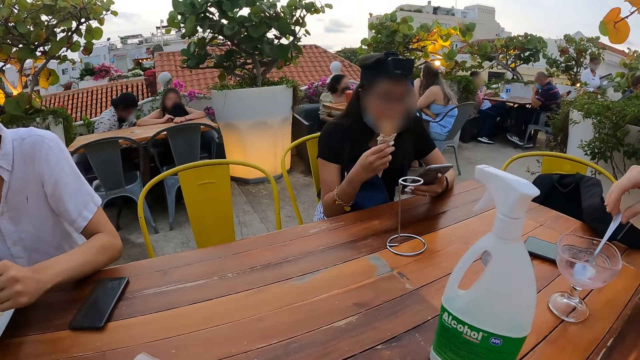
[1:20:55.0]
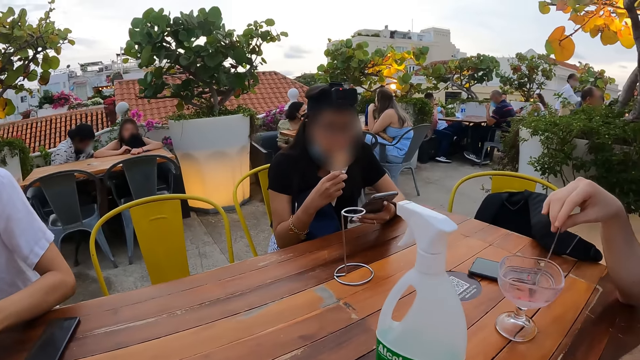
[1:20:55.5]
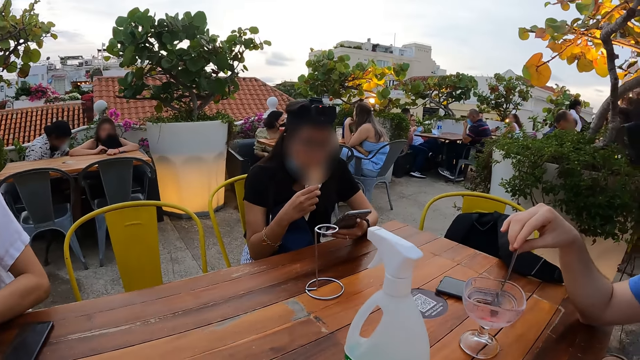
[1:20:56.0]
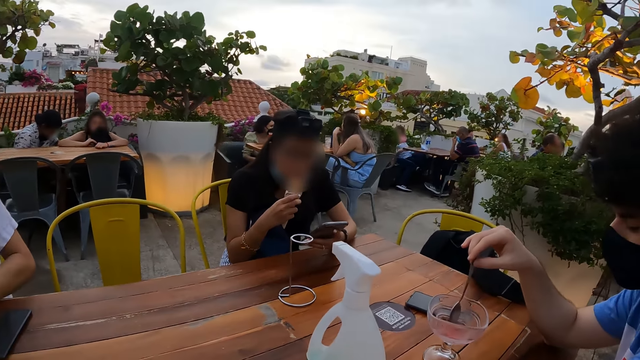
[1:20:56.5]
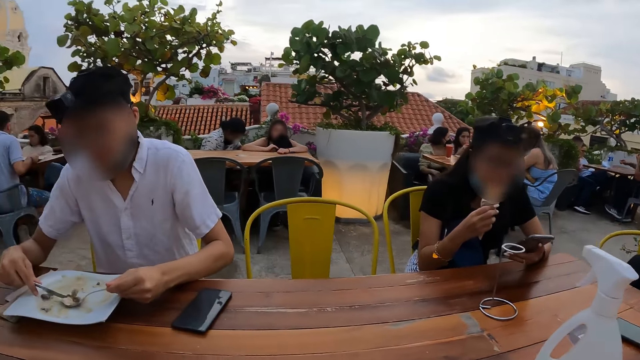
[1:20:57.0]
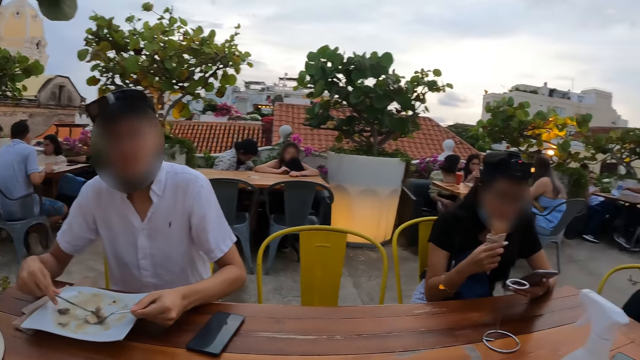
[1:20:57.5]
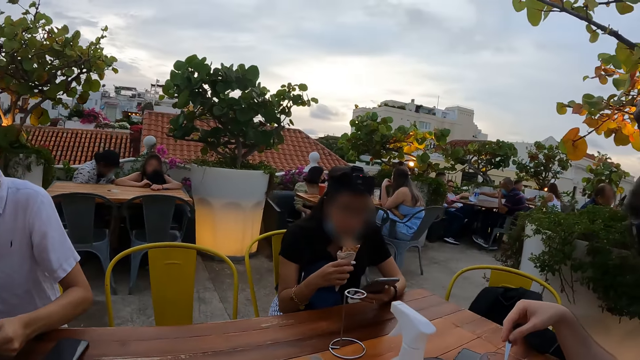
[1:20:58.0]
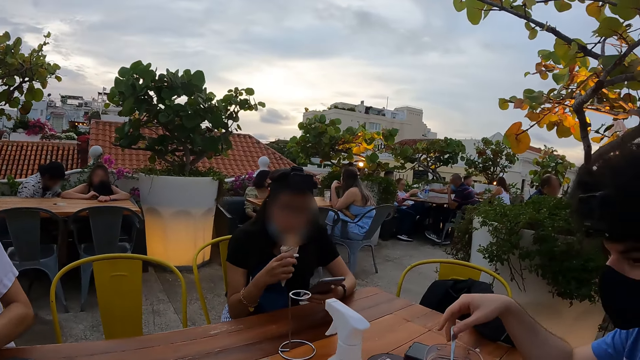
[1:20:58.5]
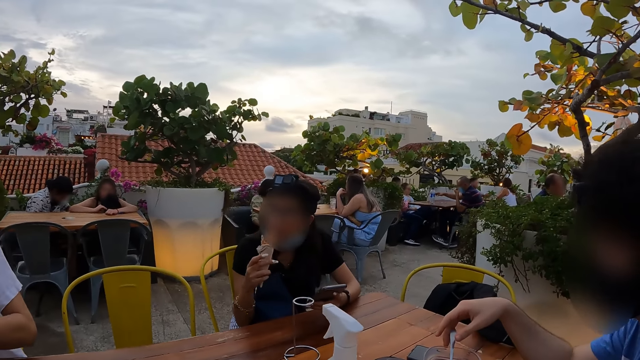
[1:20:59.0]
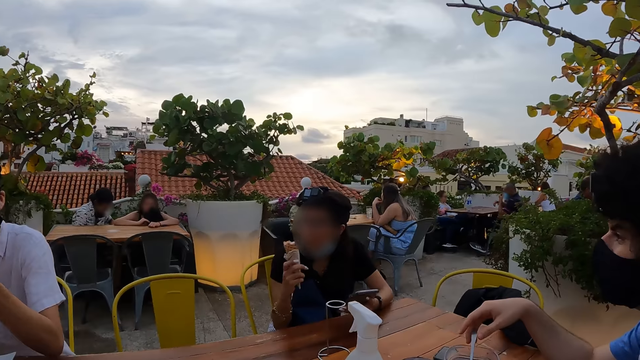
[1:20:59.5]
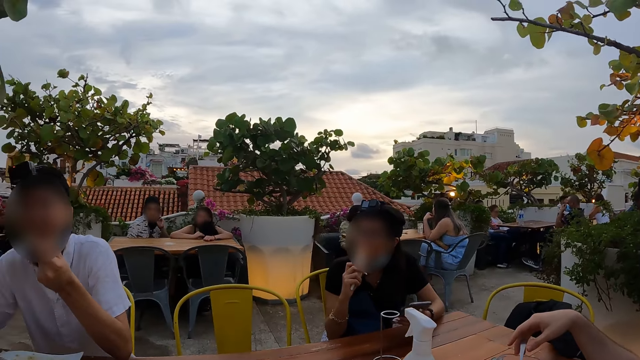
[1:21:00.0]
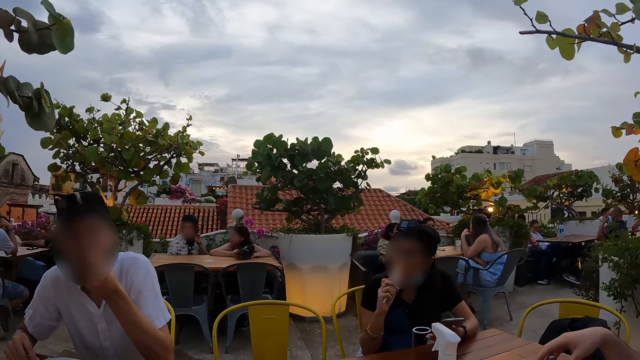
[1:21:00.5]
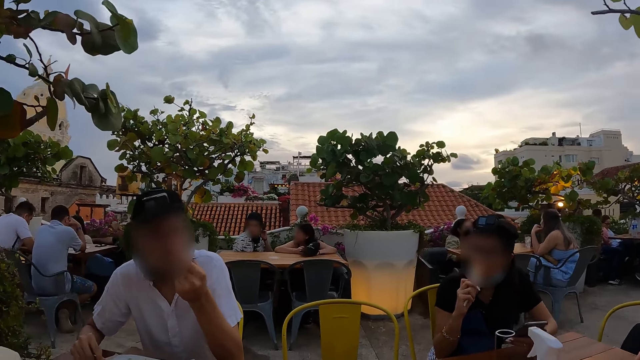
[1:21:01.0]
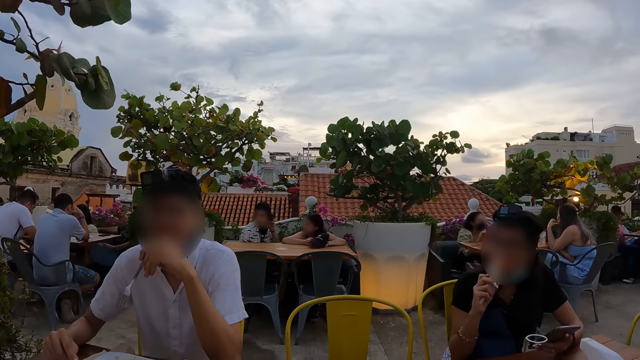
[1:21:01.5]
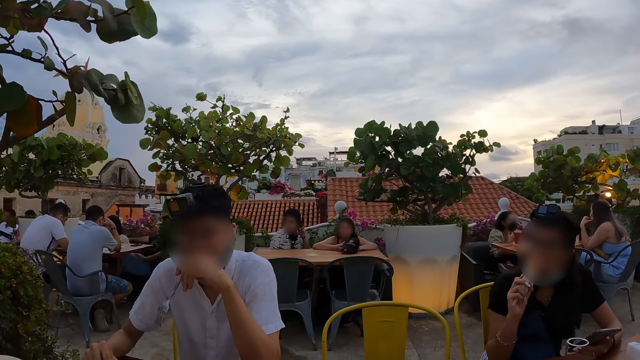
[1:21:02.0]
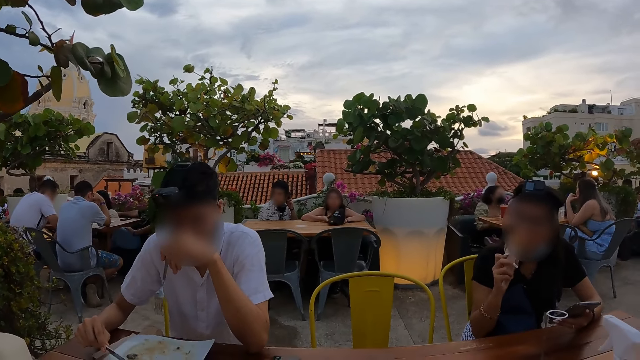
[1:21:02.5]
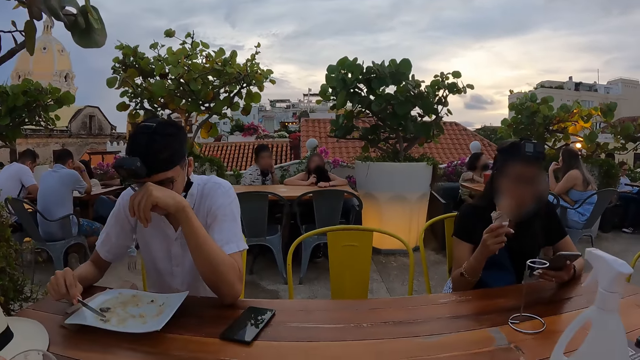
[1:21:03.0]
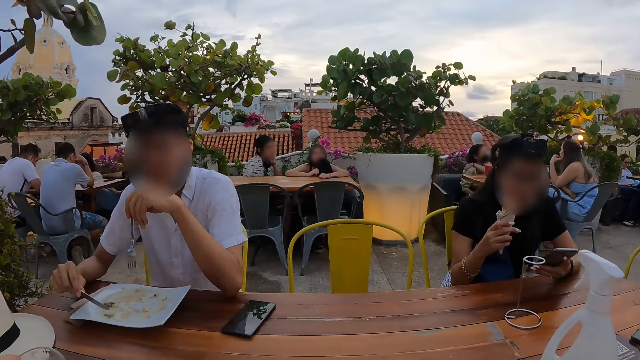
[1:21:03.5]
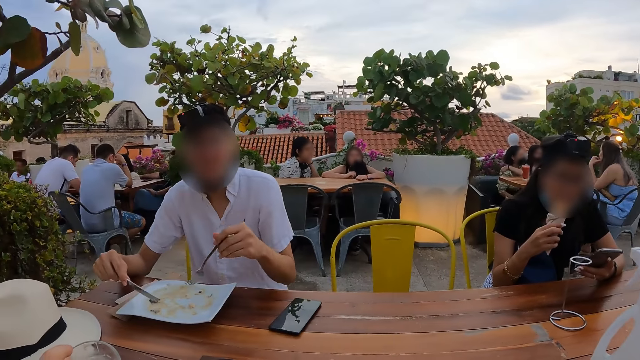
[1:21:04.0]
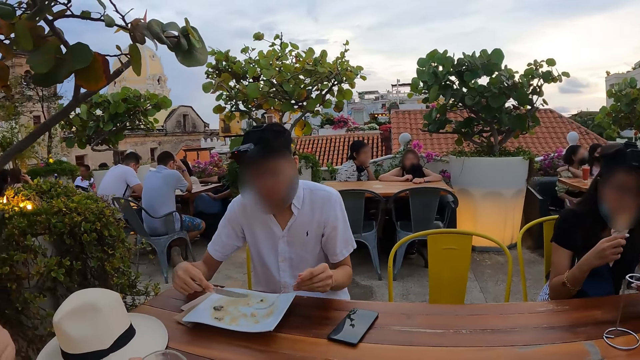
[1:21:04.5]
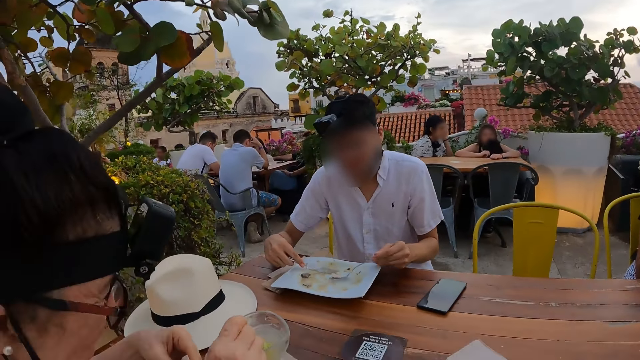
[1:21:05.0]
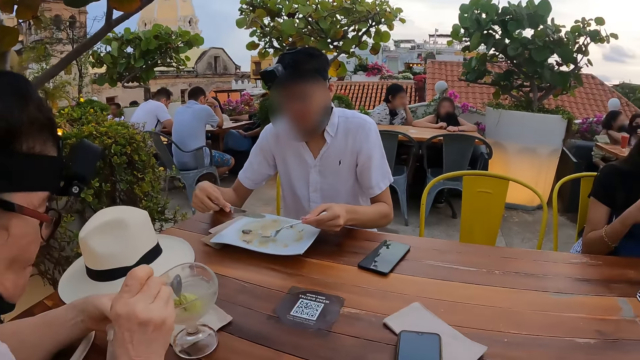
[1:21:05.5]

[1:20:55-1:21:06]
A person eats.

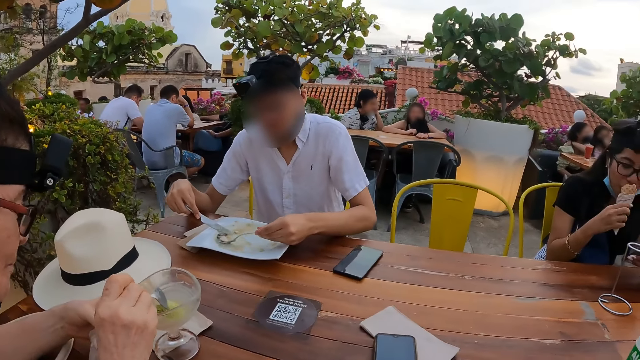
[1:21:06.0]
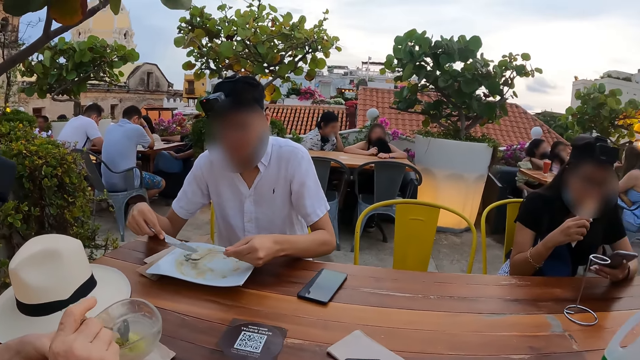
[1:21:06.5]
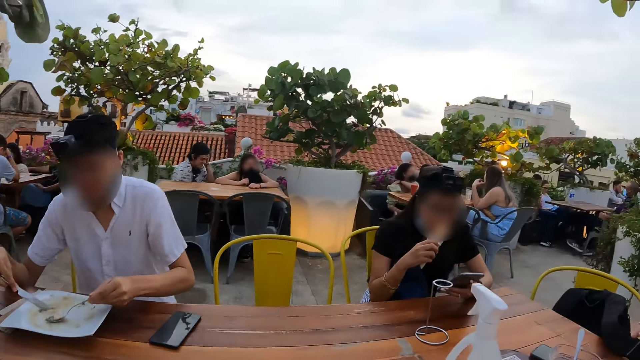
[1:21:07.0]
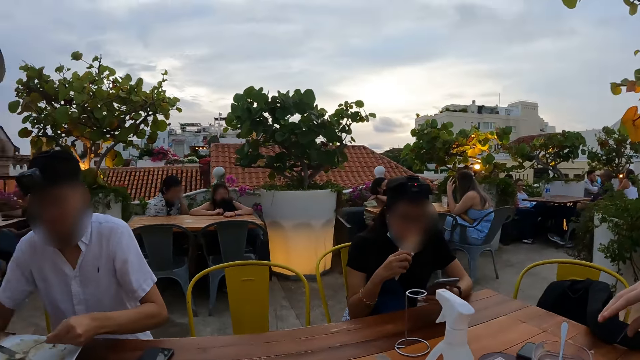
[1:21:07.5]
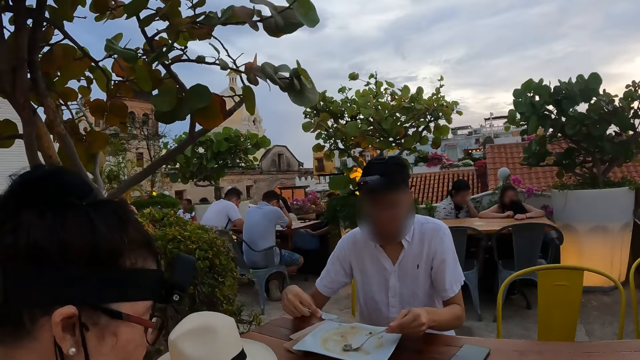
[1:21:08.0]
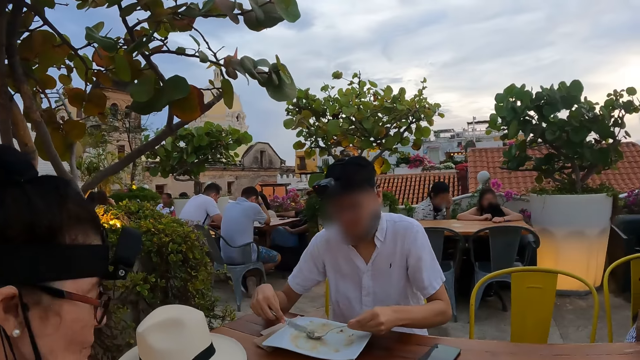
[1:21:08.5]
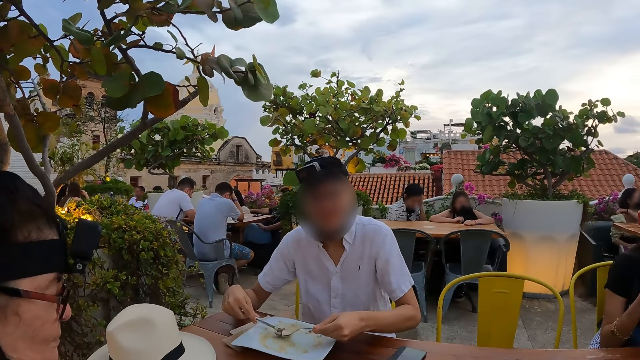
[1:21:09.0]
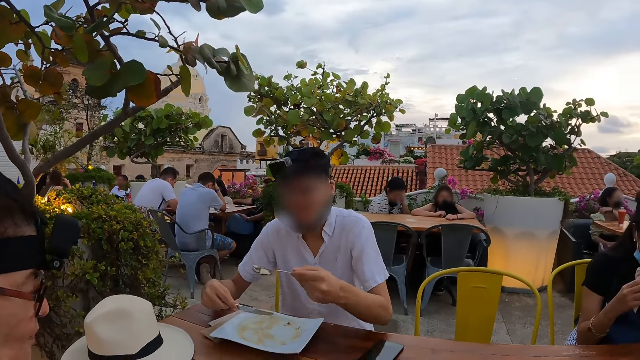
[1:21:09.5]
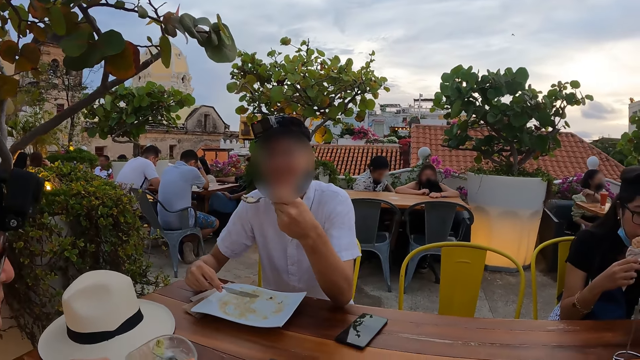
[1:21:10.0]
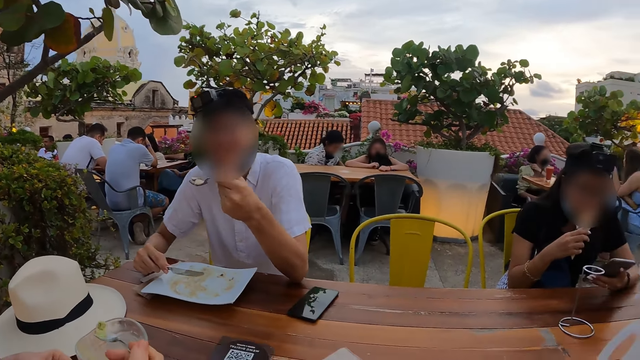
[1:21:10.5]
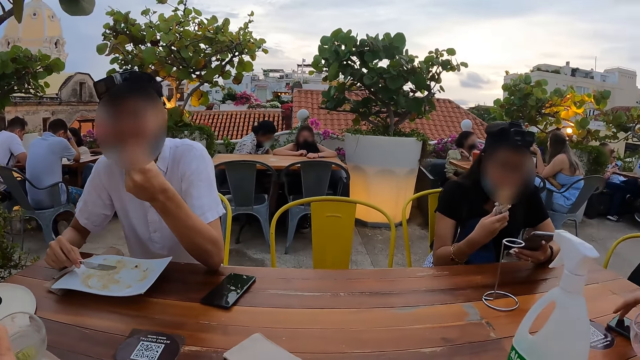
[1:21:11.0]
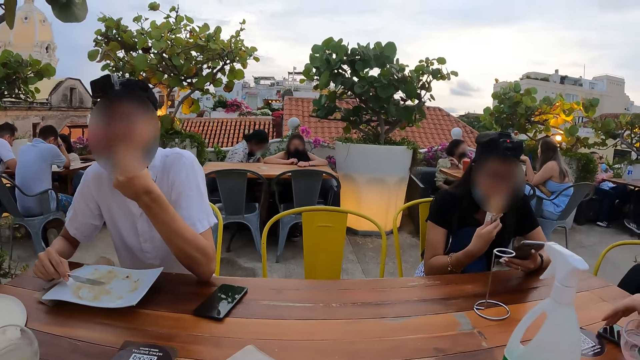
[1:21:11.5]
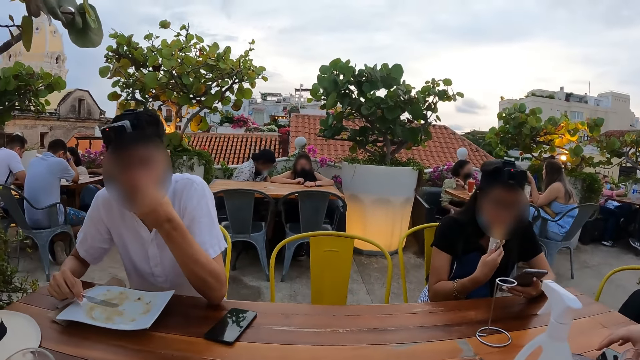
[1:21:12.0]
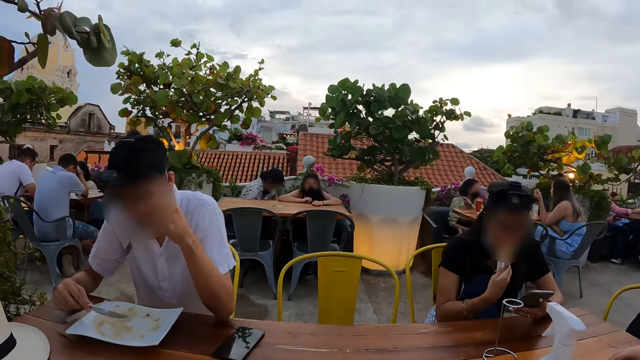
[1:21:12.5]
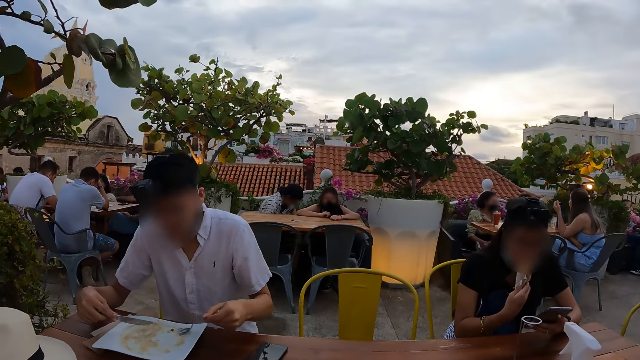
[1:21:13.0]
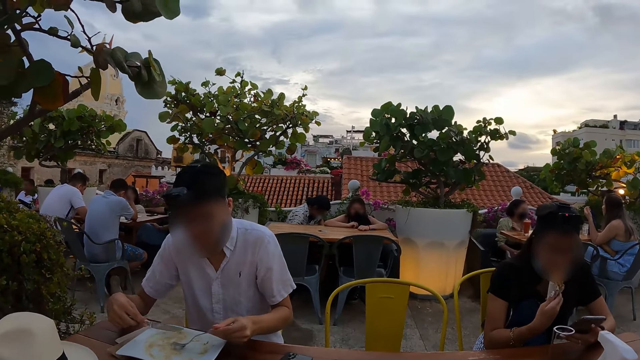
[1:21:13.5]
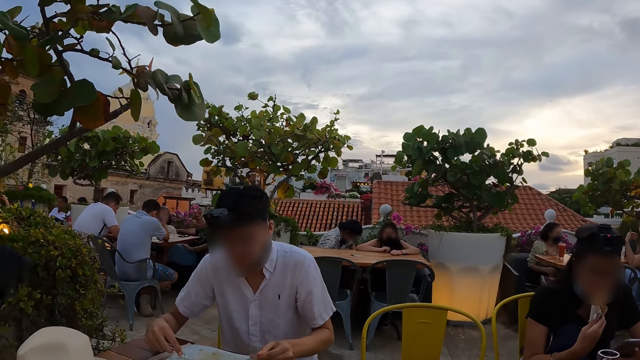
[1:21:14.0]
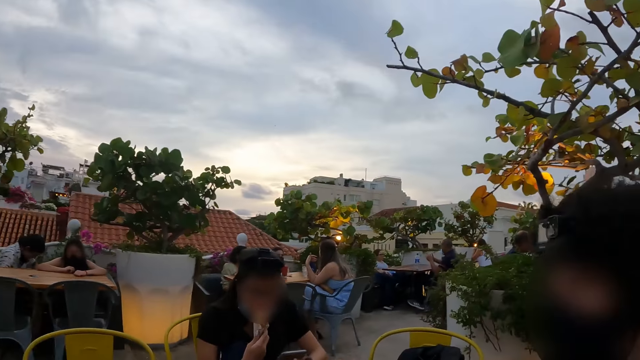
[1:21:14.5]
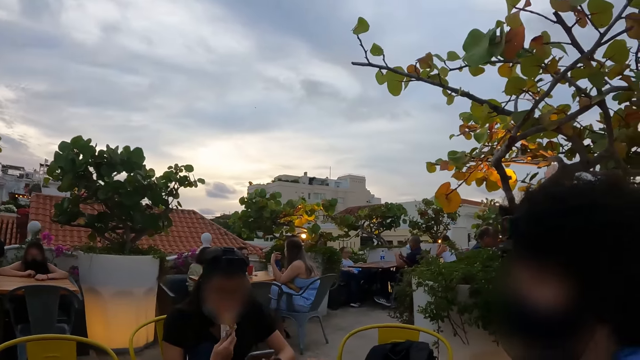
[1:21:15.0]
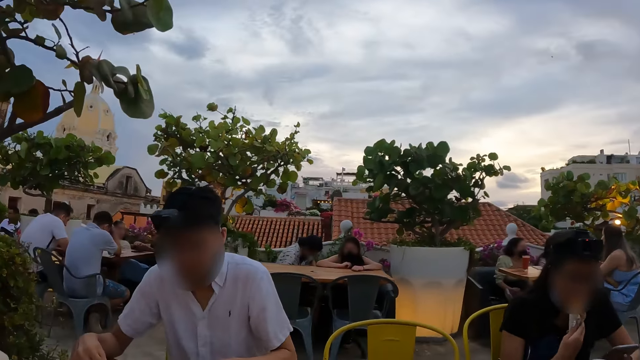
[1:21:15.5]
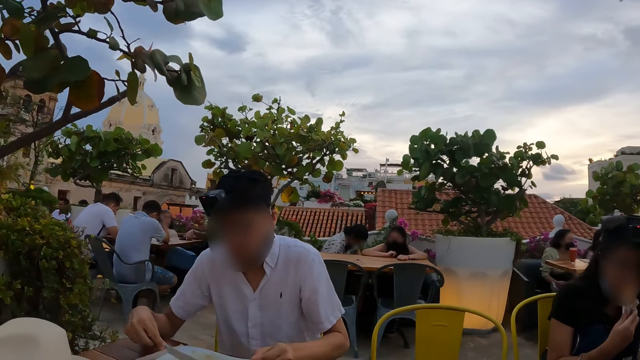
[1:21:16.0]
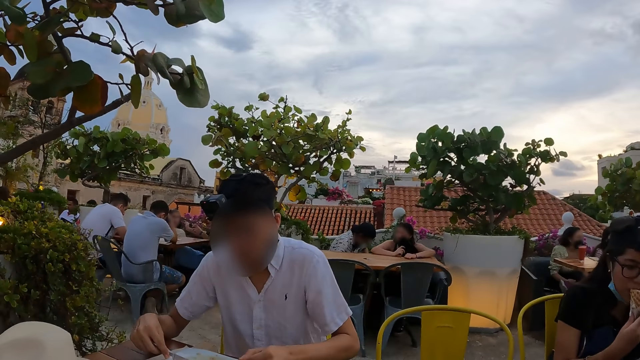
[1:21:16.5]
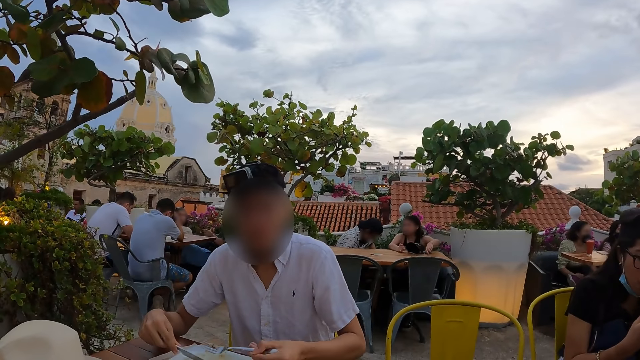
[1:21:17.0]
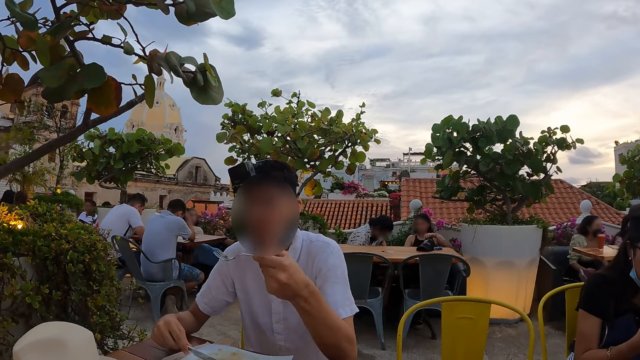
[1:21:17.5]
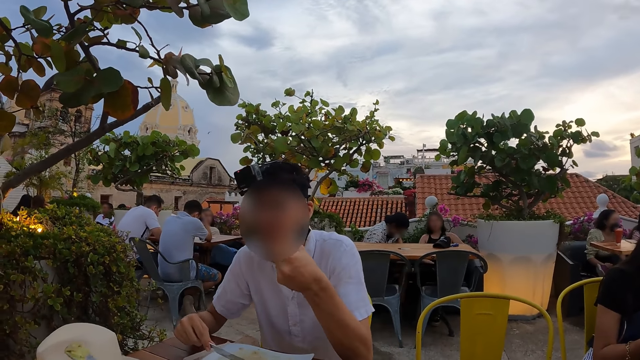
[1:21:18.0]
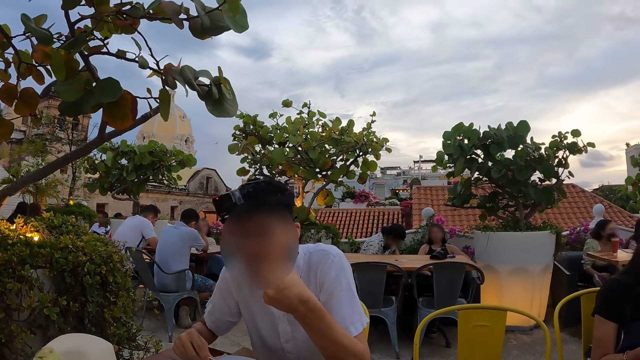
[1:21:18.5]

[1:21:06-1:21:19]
The camera wearer looks at a man. They look around.
